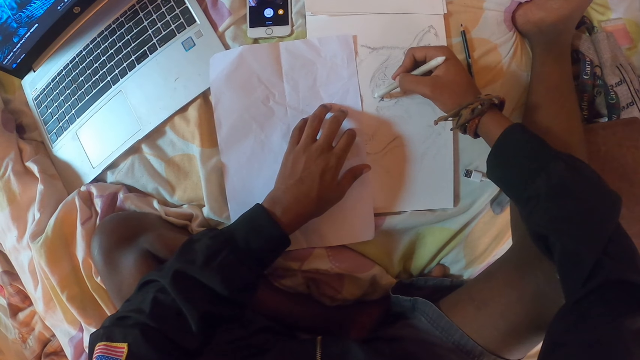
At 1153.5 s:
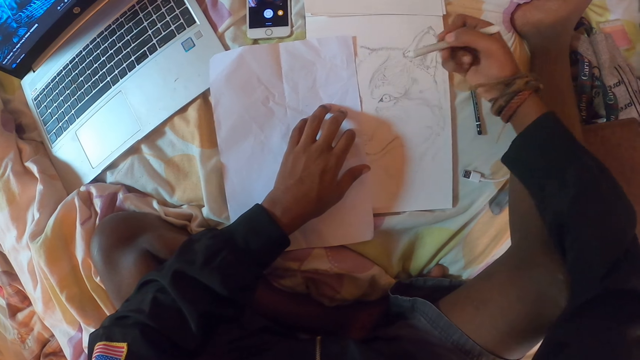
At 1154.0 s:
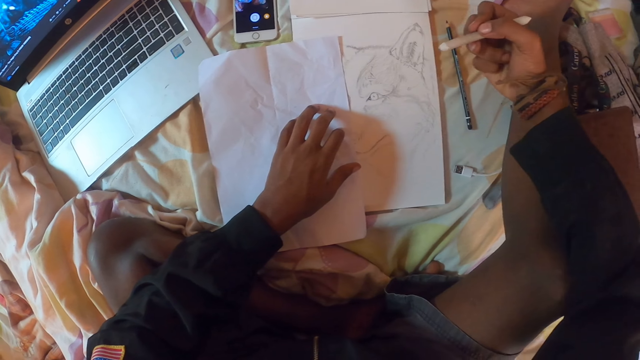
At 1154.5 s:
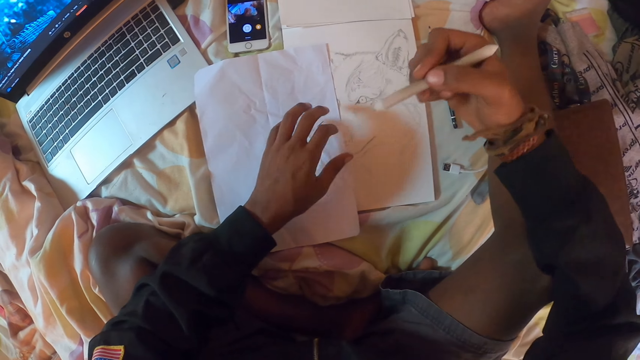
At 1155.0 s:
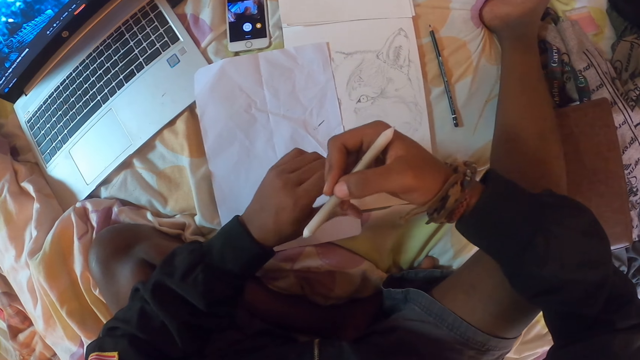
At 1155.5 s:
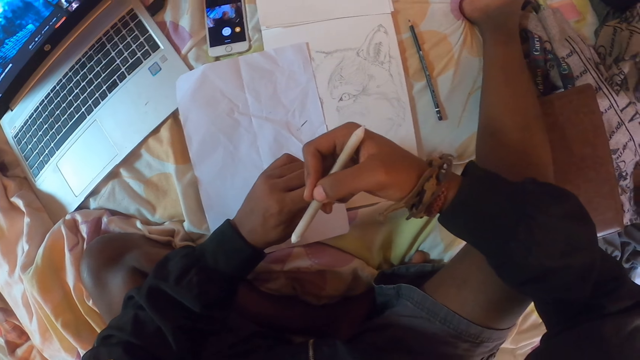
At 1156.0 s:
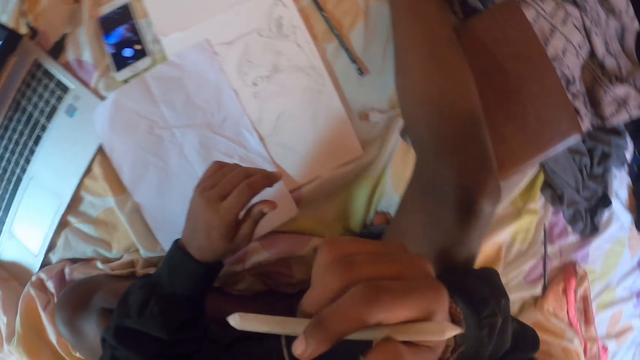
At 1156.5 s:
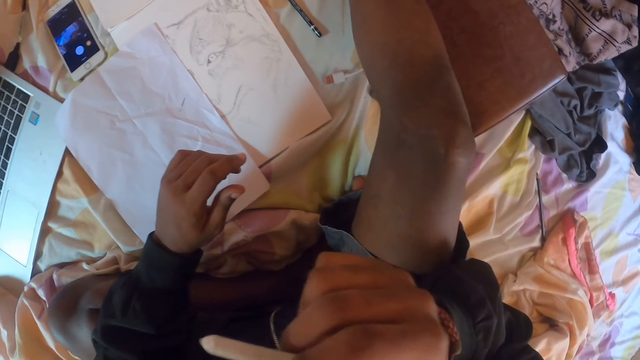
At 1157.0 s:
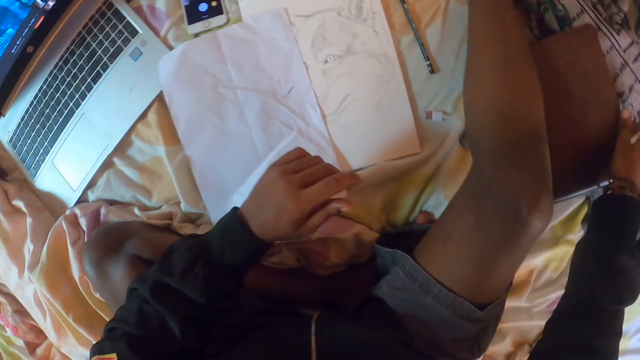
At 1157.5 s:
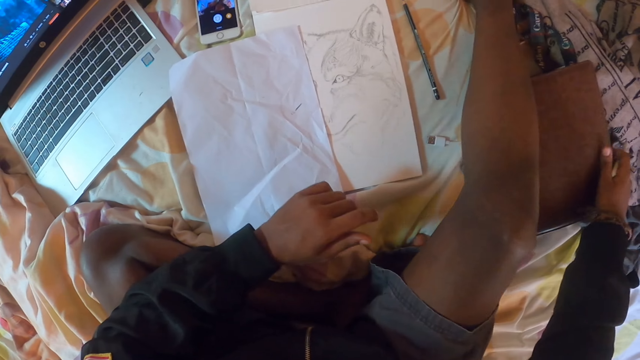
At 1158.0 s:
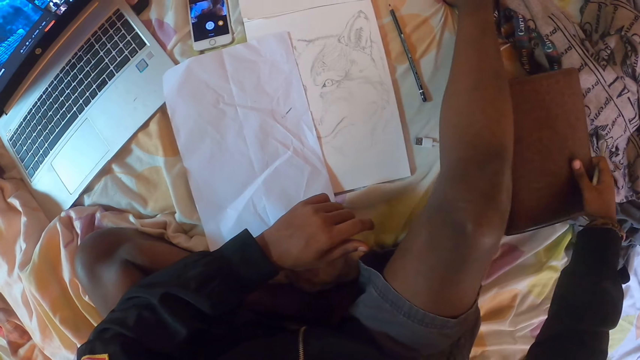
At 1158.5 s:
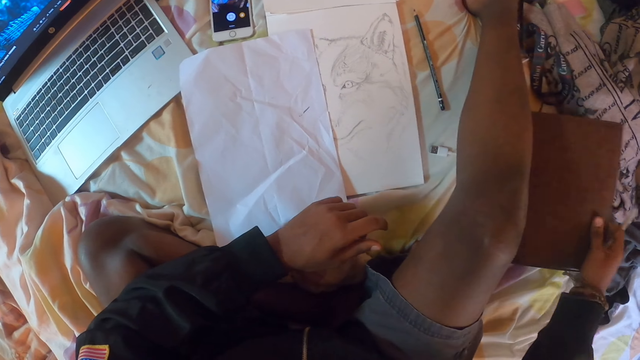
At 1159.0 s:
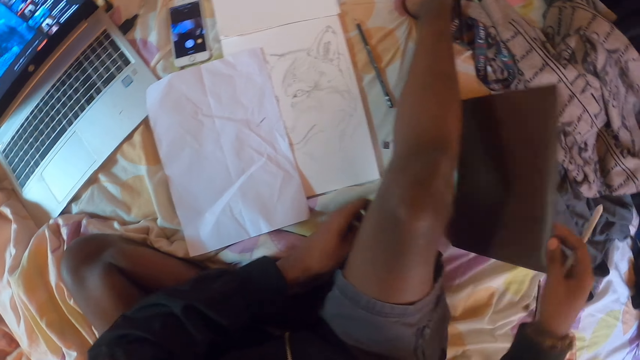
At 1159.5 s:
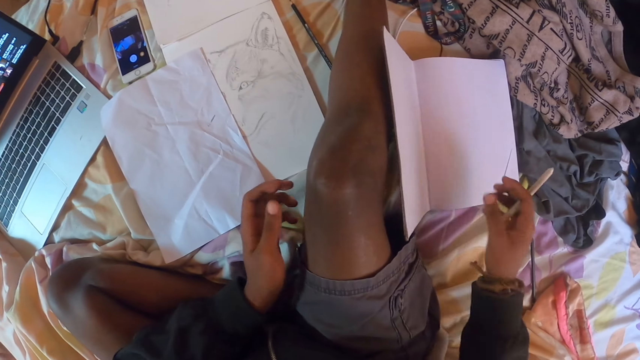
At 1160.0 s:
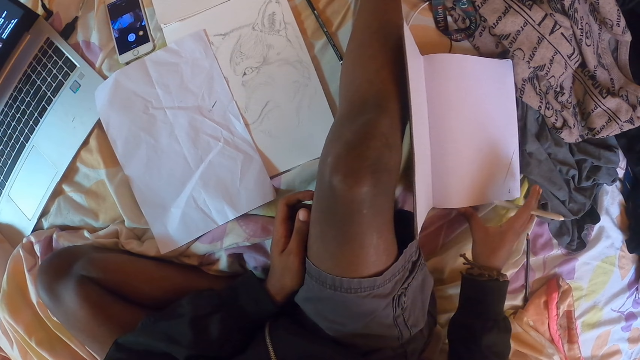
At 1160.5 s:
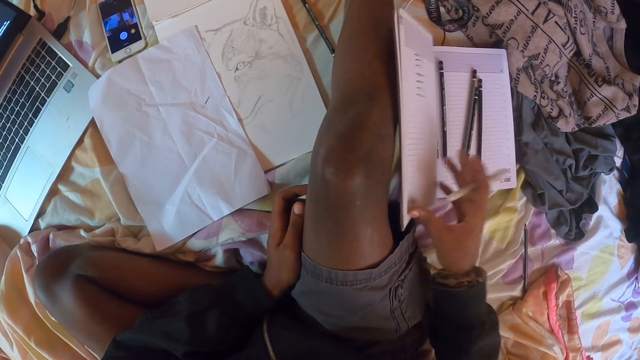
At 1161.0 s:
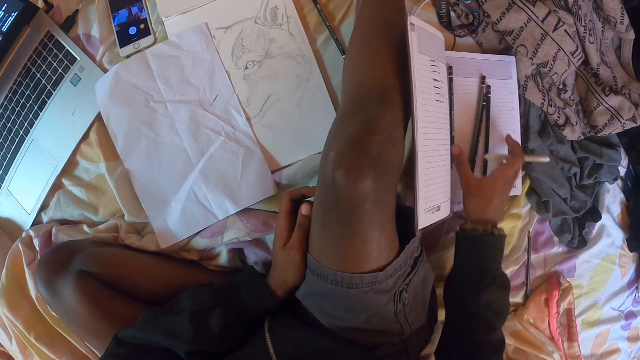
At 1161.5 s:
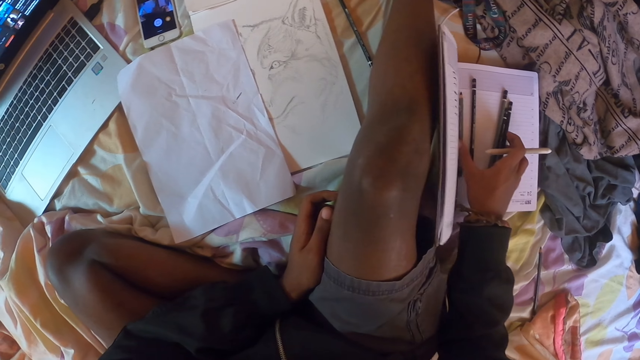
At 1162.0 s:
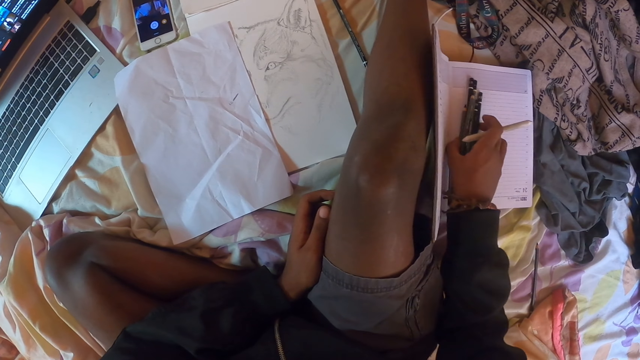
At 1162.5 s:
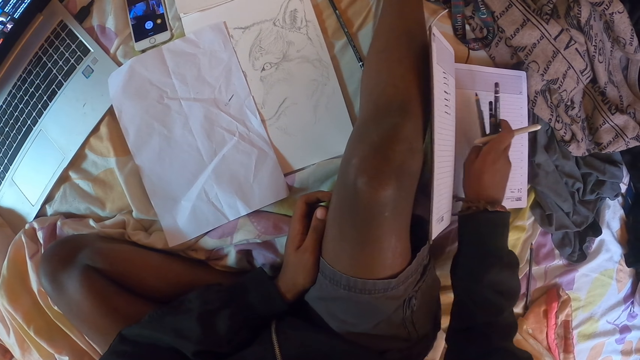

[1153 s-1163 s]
The camera wearer colors the drawing. They hold the pencil. They touch the face. They move the book. They hold the notebook. They open the book pages. They take the pencils from the book.

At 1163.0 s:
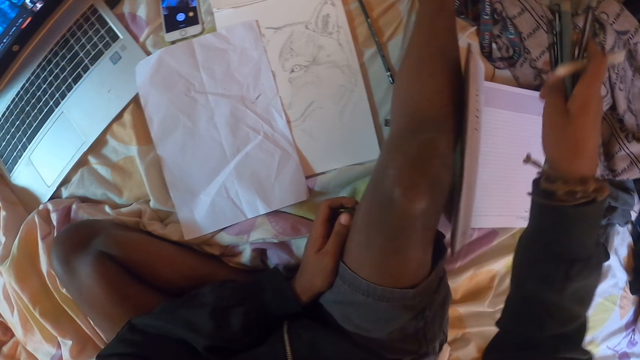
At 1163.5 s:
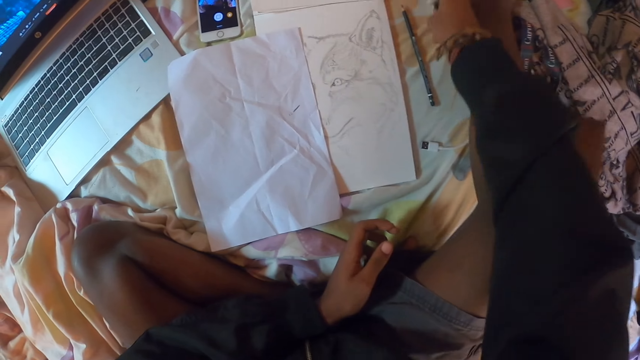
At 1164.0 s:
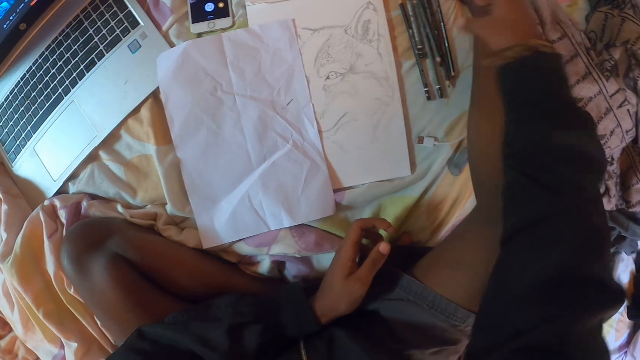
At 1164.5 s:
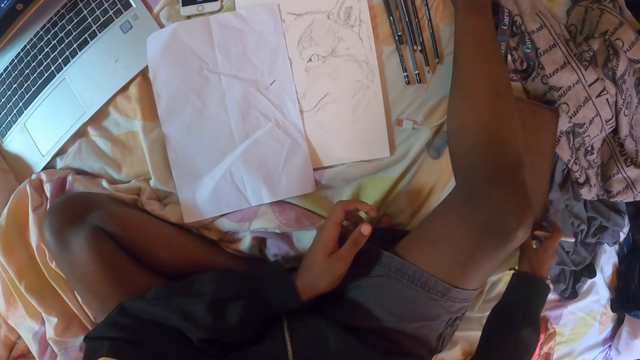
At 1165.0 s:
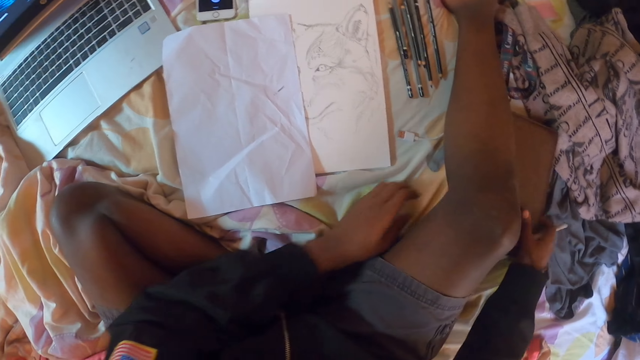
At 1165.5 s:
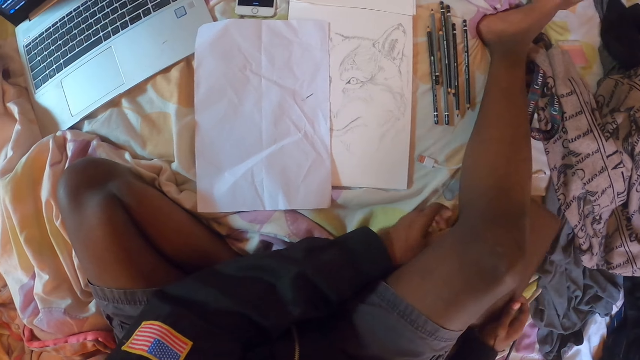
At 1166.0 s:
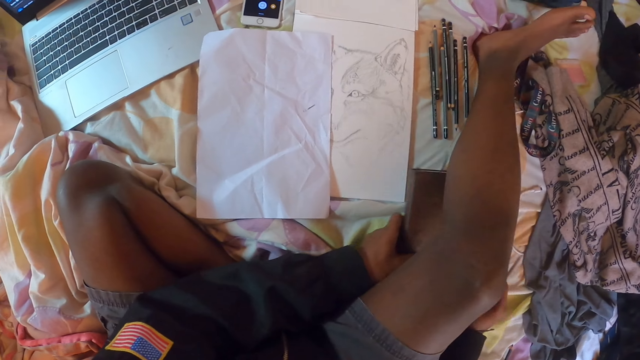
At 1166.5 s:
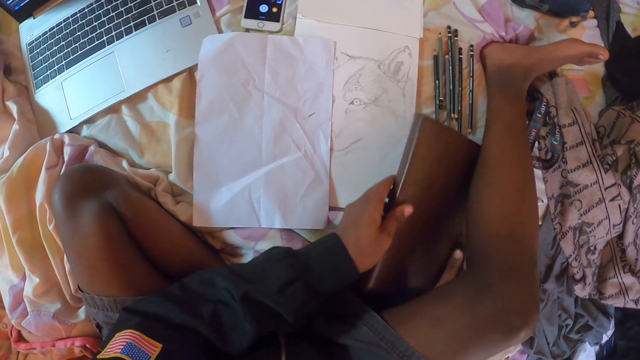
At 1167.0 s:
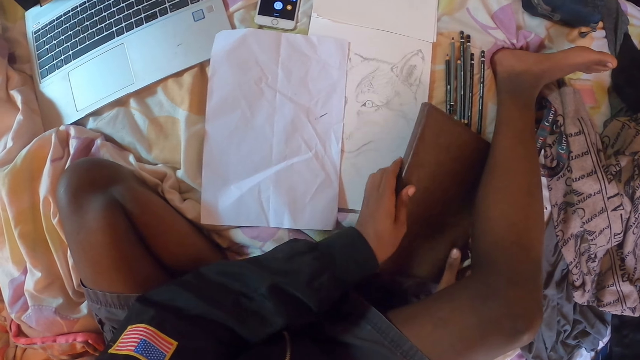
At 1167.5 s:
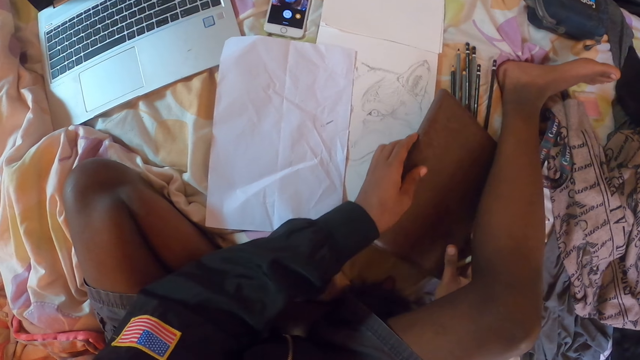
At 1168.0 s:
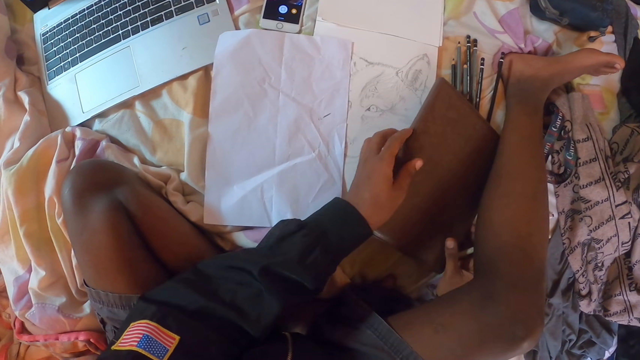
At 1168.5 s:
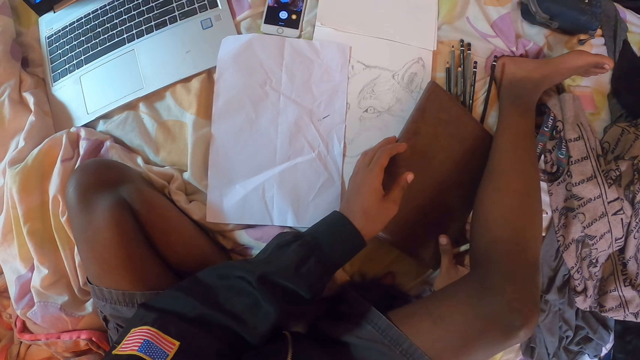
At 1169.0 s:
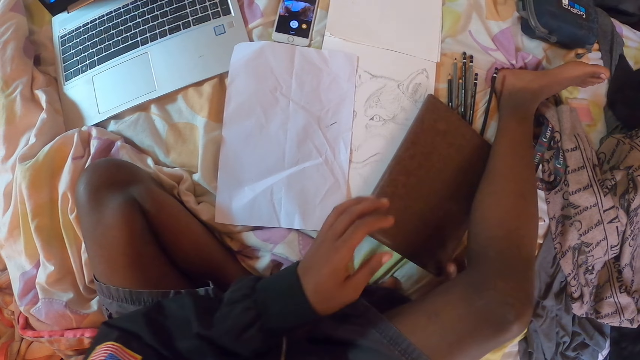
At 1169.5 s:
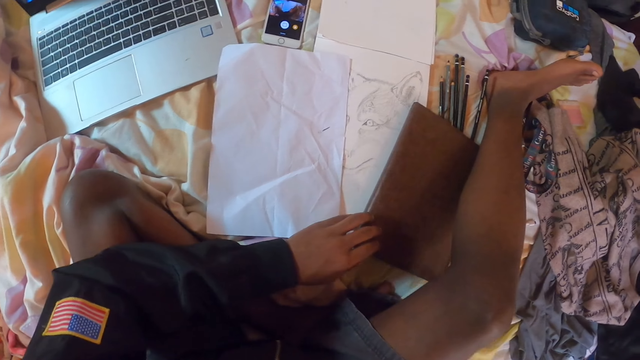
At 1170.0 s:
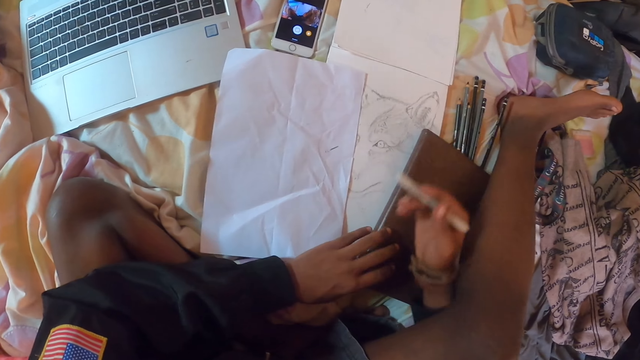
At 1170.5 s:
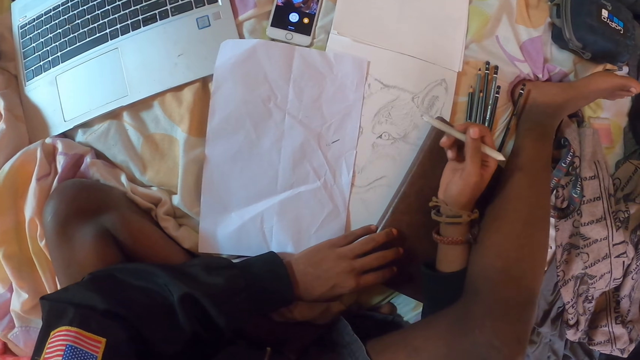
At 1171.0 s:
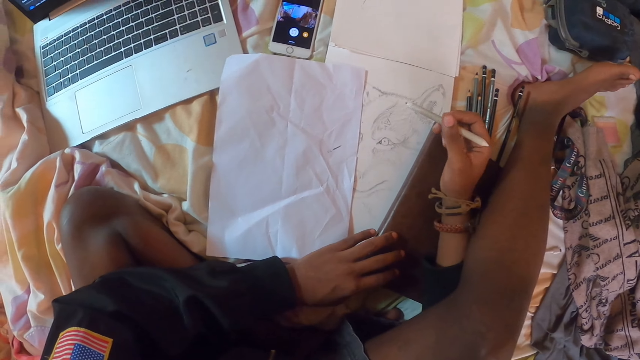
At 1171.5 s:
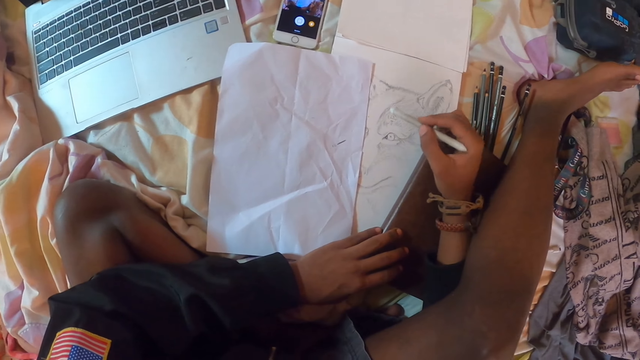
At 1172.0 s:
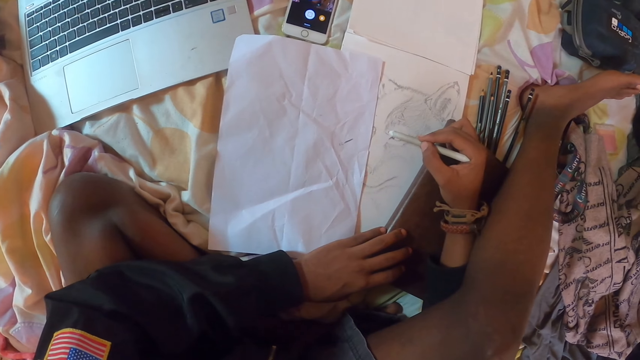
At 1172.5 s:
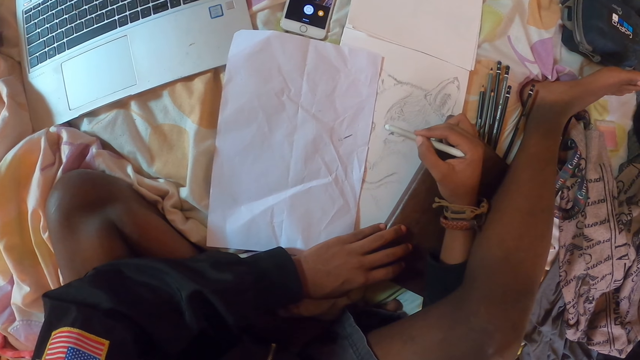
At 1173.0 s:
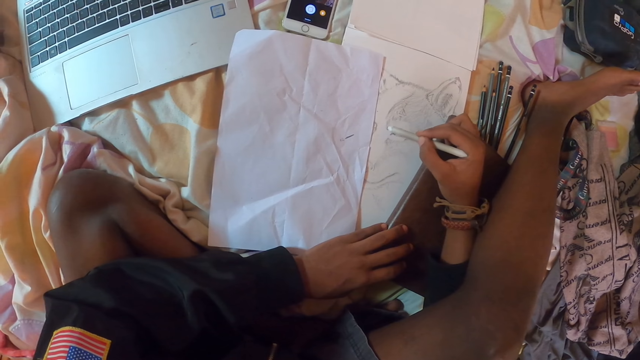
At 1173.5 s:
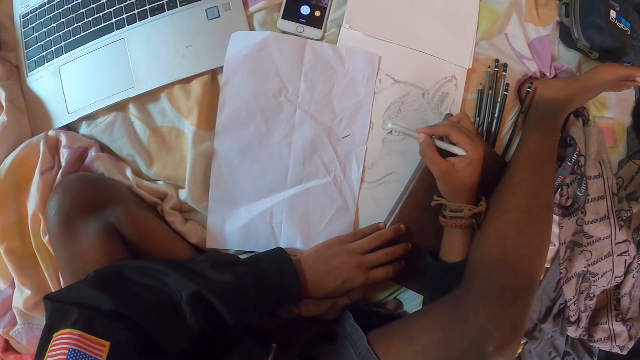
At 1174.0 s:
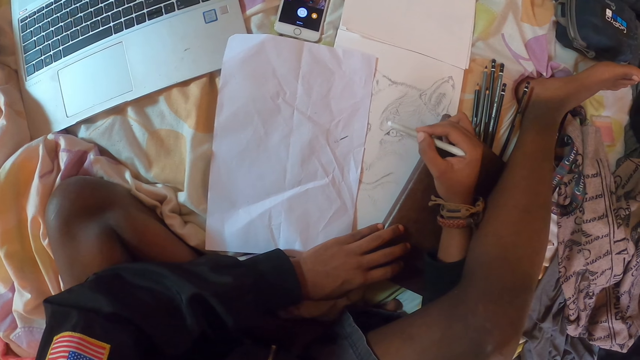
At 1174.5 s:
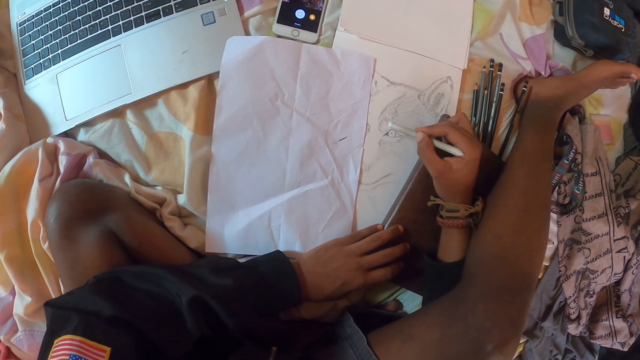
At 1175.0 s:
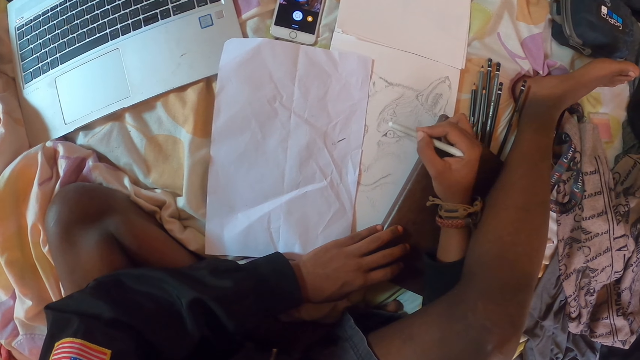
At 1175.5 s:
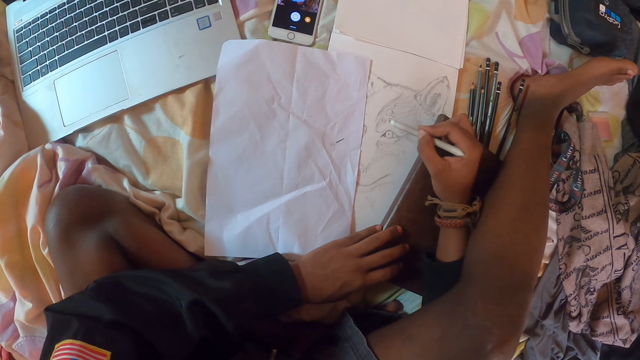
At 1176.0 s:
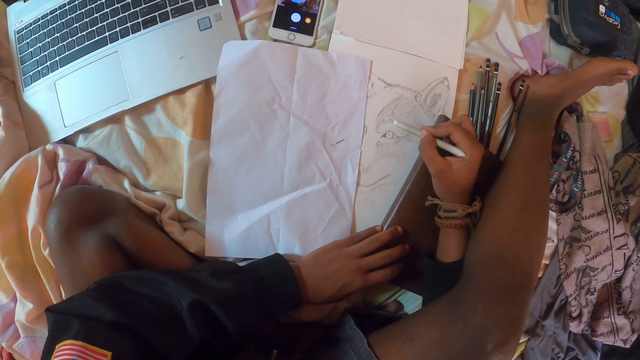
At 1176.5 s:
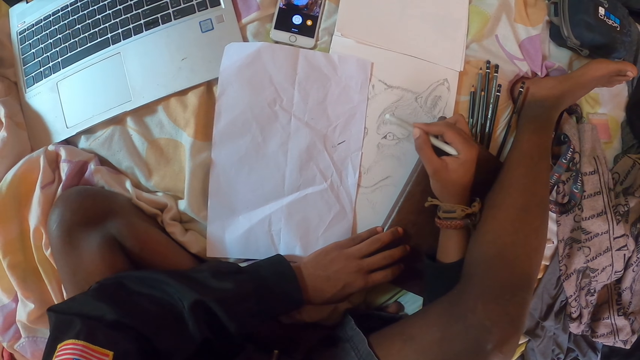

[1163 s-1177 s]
The camera wearer drops the pencils on the bed. They move the book. They pick up the notebook. They put the notebook down. They color the drawing with a marker pen.
